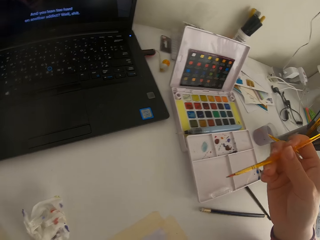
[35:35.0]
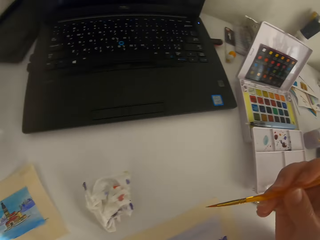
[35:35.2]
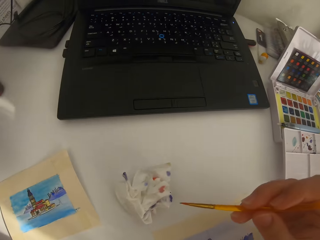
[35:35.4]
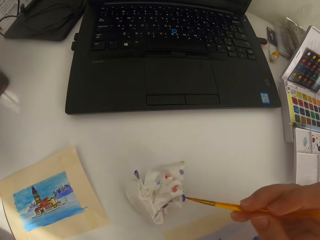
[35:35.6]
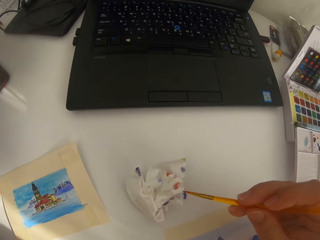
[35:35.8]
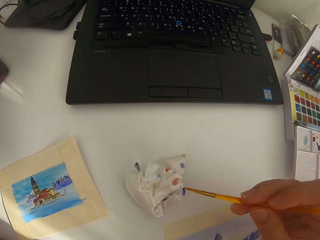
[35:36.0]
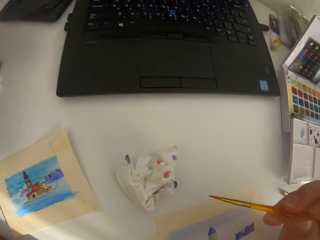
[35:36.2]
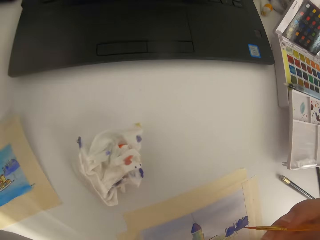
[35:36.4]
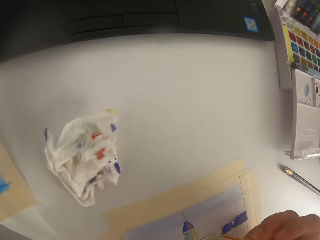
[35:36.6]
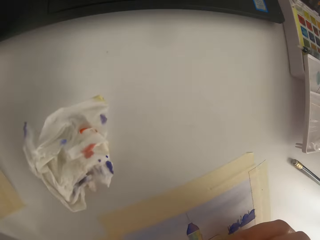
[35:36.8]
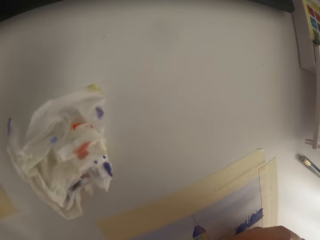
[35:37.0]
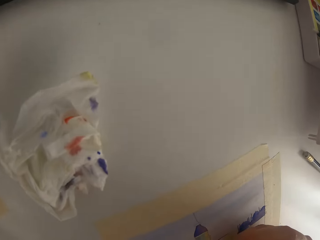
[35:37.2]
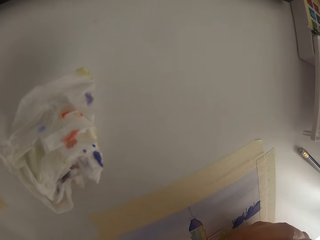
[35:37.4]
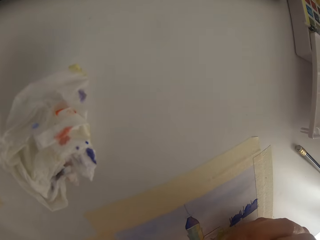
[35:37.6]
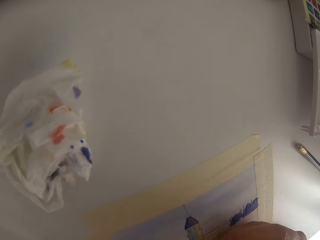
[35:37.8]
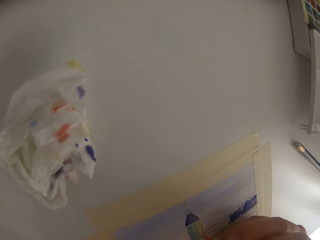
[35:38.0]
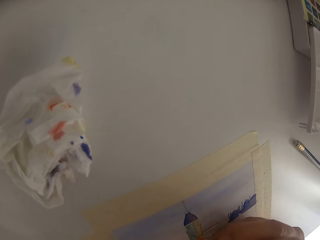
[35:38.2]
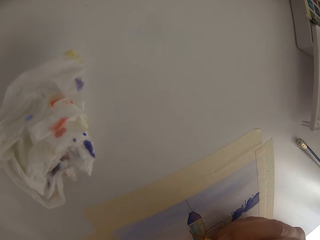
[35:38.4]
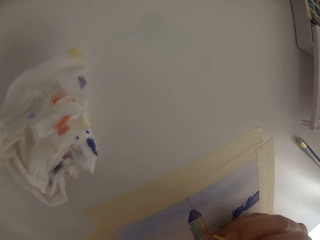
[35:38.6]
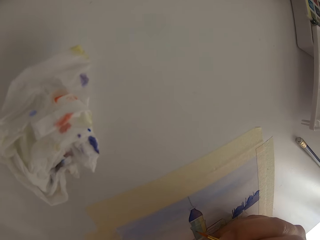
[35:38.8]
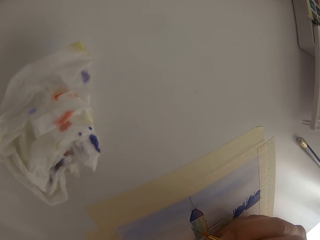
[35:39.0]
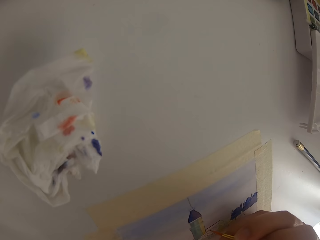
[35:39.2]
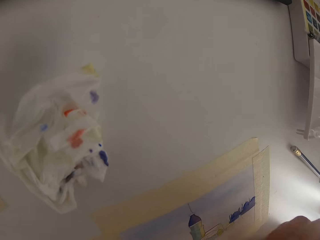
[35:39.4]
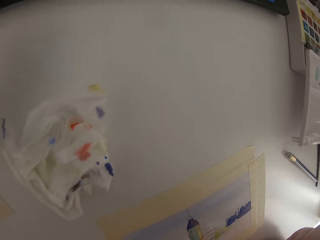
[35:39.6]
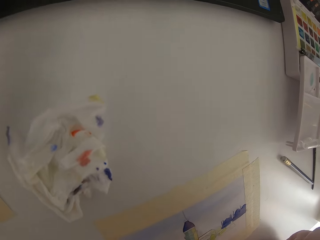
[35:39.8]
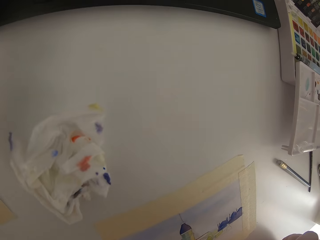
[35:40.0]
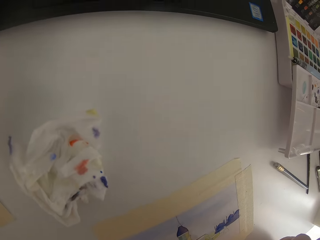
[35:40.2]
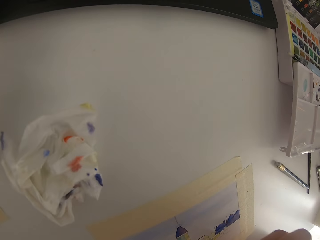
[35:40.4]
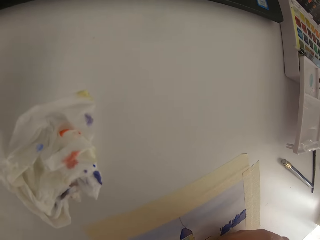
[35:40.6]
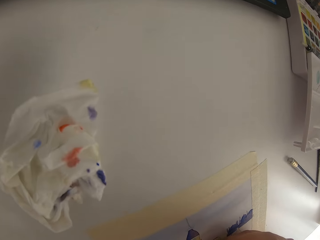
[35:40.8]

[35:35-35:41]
The camera wearer touches the paint brush on the paint palette. They touch the paint brush on the tissue paper.

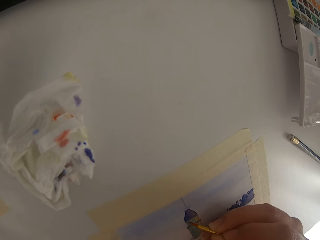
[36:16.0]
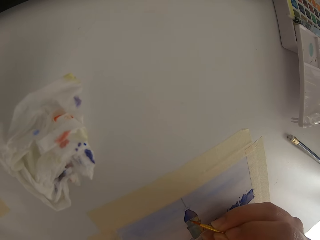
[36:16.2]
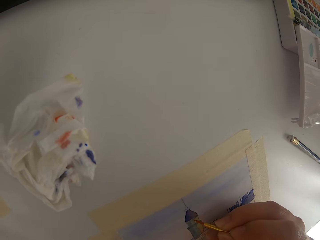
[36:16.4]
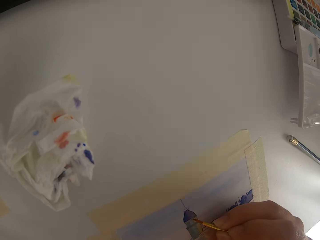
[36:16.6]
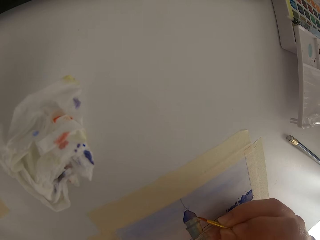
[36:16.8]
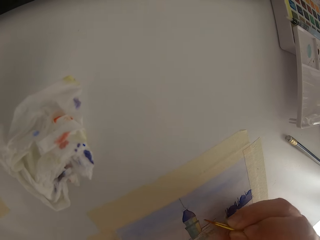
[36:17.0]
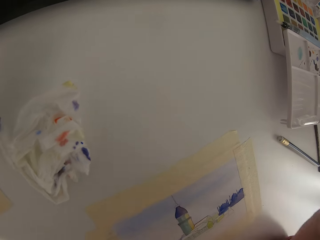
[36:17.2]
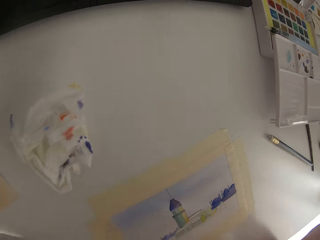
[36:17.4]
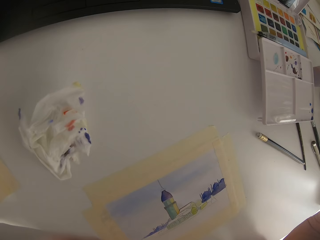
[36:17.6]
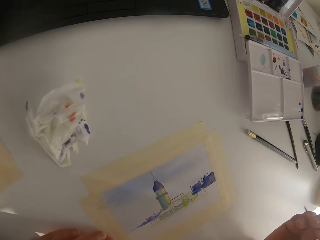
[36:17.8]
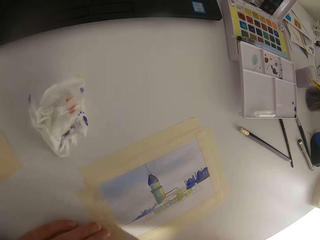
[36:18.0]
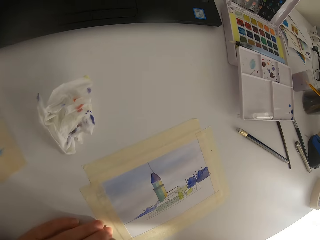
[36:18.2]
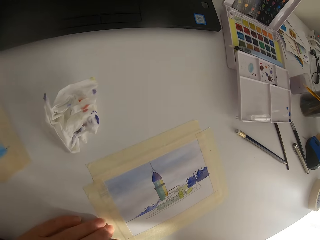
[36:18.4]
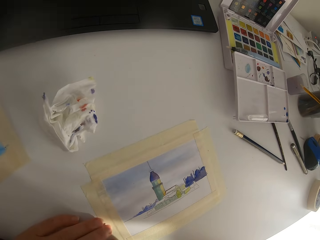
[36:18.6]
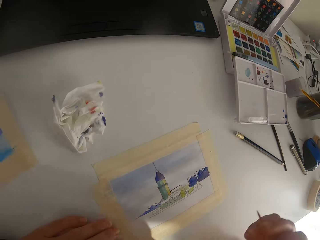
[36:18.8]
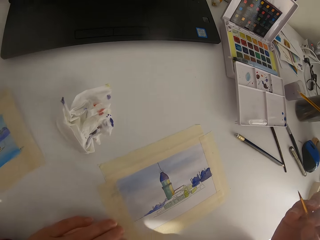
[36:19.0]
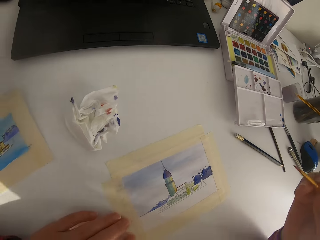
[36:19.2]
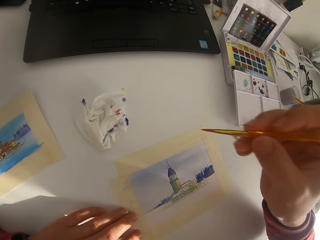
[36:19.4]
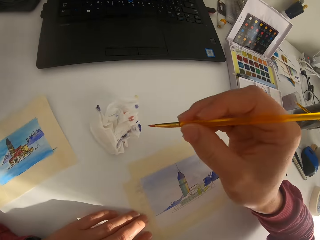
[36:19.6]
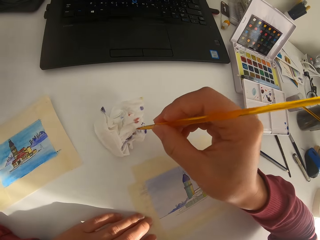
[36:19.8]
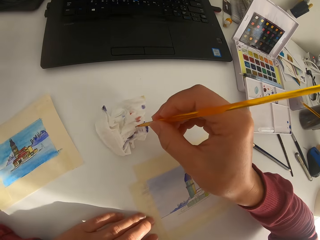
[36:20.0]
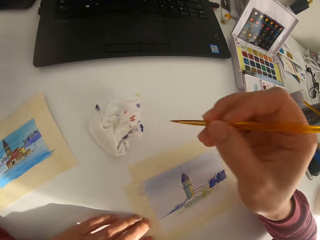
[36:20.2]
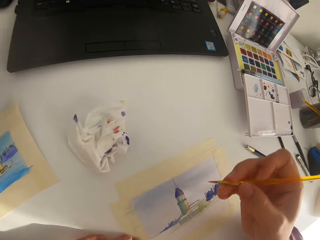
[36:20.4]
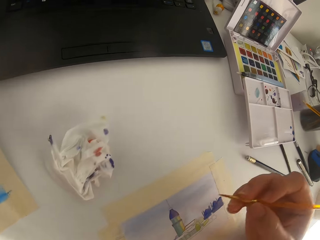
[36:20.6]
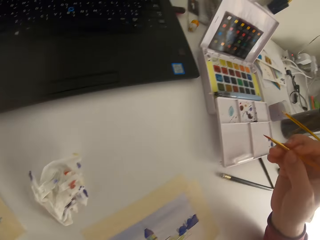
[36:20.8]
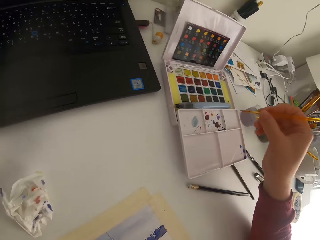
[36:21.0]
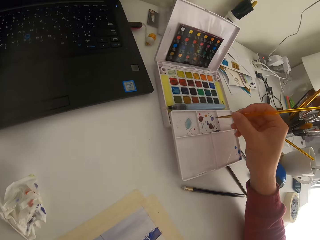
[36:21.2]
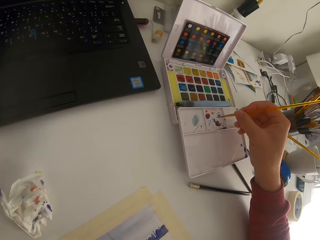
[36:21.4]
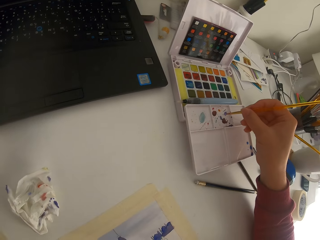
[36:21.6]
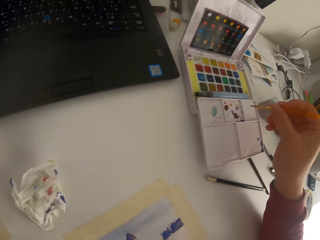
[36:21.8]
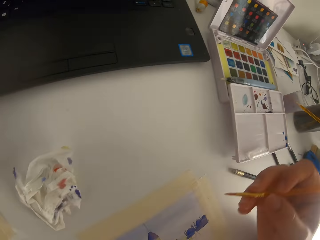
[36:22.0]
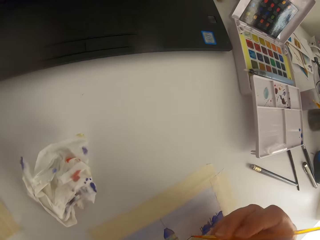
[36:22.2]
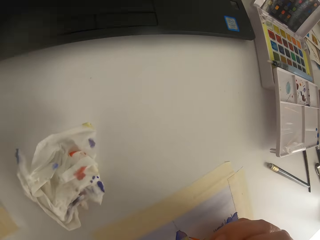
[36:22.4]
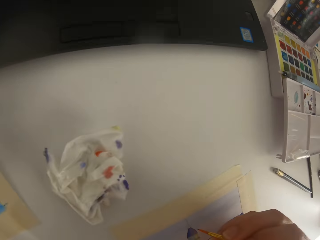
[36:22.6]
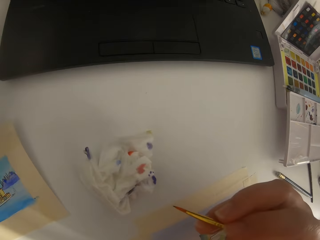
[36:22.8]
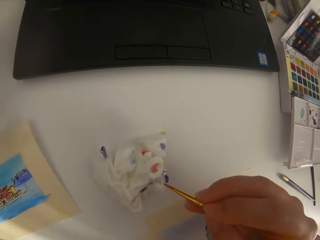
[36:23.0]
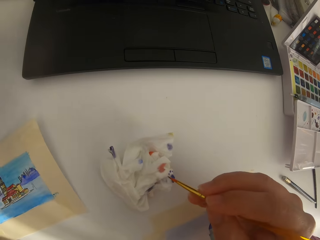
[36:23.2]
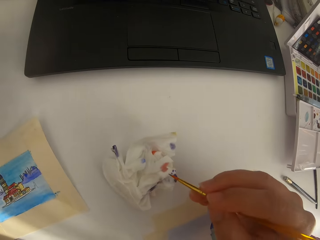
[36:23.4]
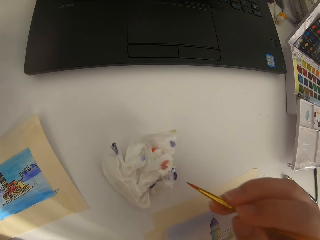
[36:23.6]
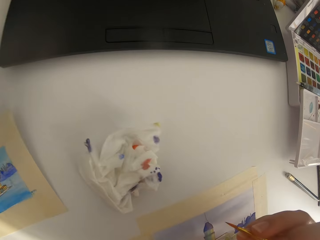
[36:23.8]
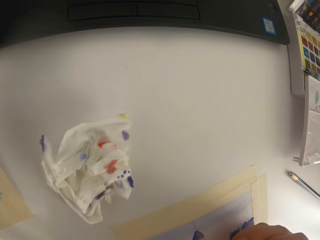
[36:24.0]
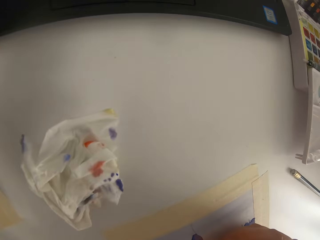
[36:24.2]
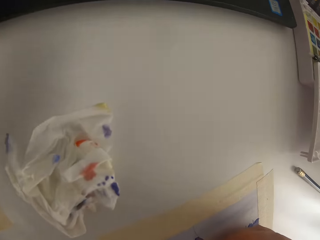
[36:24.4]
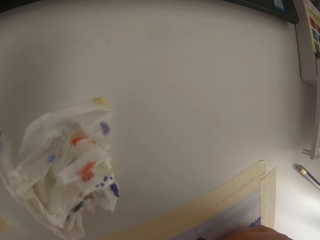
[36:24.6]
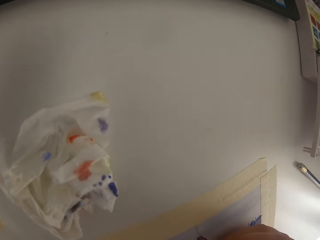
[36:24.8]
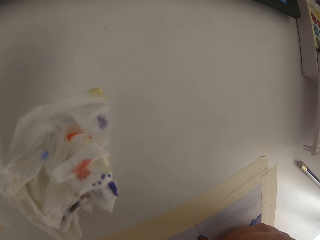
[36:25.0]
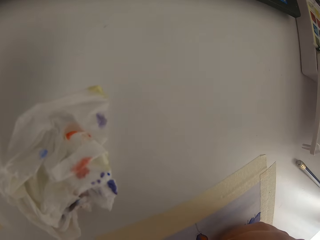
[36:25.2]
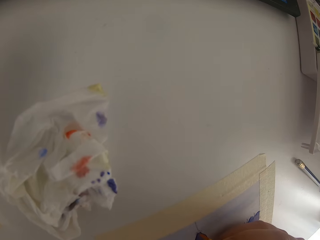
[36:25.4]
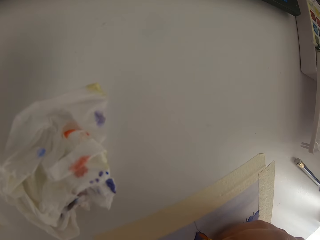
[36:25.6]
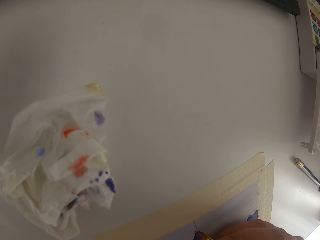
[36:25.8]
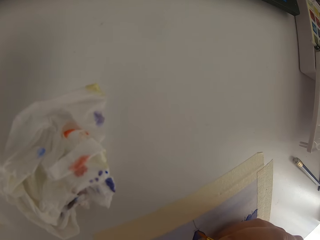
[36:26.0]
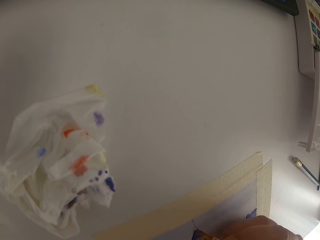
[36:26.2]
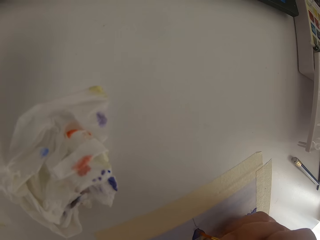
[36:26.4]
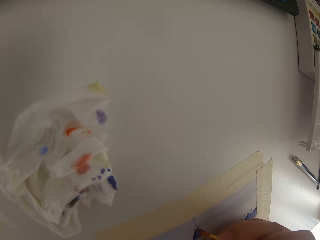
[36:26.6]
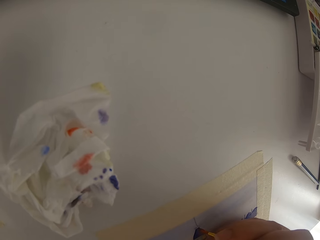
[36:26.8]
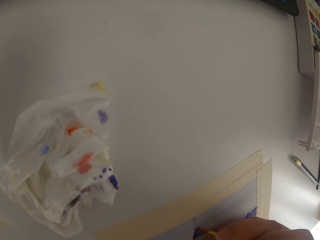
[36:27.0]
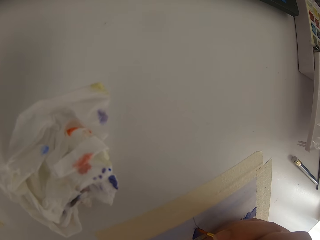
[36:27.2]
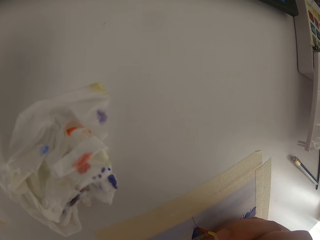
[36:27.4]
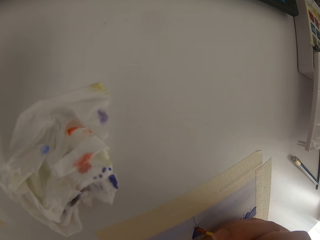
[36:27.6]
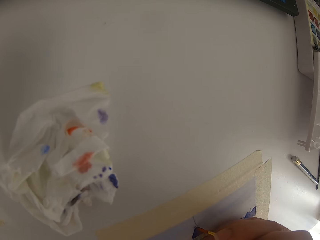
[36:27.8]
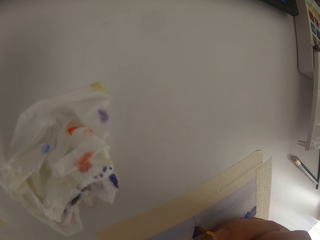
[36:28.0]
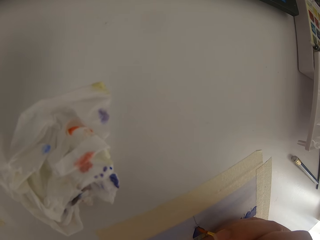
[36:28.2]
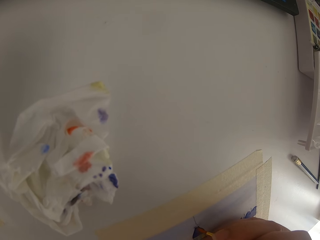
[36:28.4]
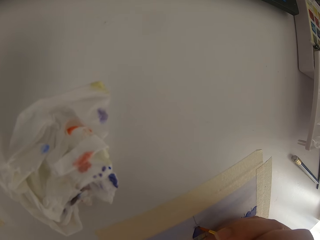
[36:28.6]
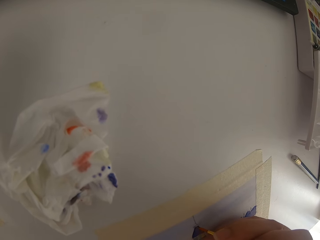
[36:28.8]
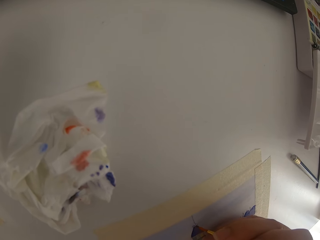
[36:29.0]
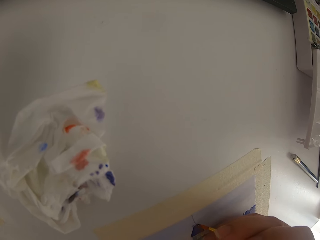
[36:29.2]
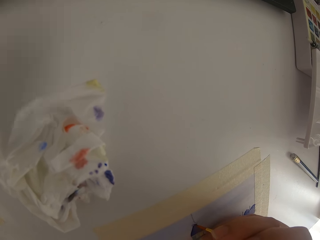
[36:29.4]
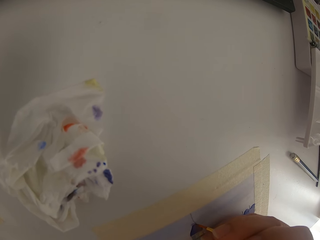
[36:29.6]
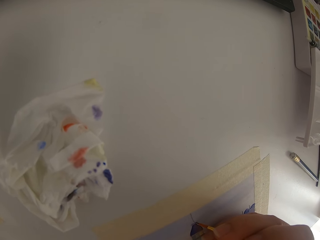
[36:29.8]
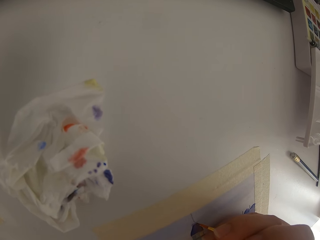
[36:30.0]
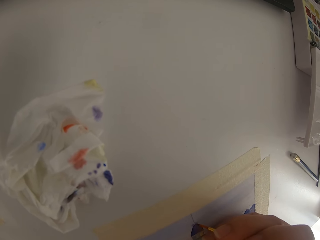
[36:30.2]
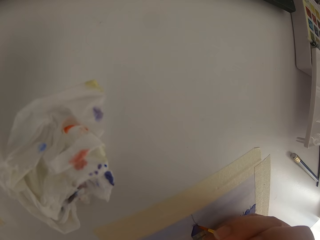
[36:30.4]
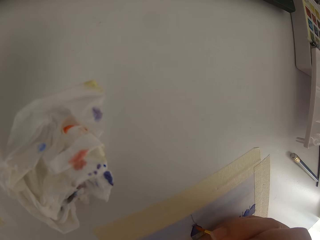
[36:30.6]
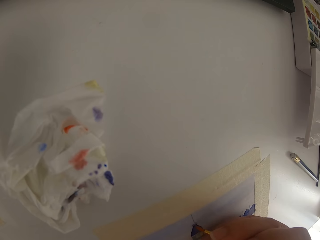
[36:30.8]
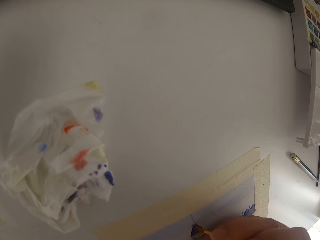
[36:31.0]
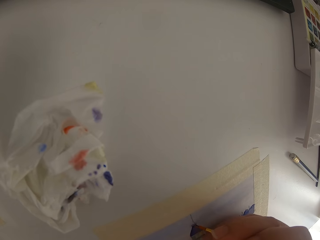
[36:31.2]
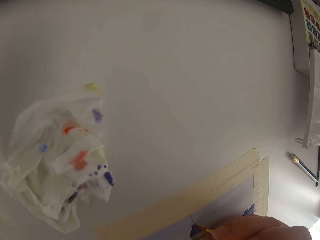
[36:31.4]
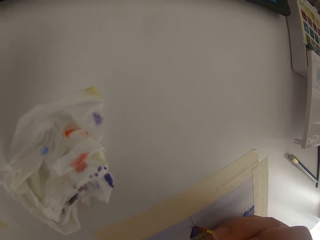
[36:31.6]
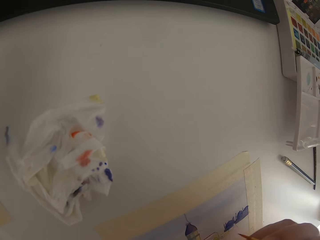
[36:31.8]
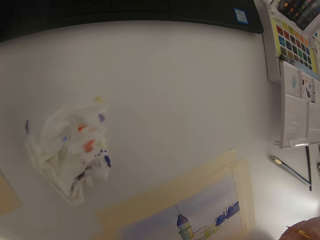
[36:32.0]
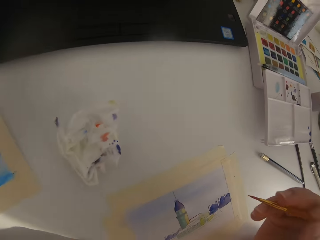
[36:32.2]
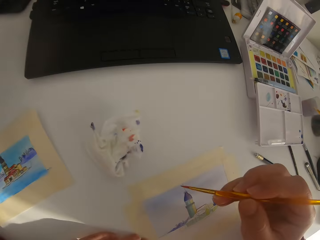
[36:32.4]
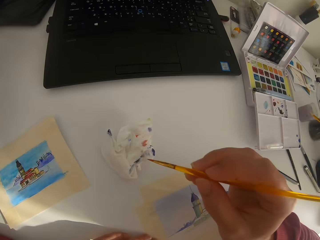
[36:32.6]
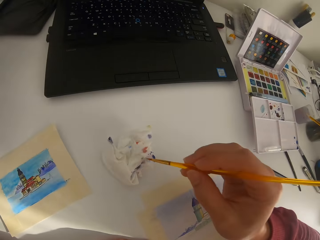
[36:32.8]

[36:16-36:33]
The camera wearer paints on paper. They pause painting. They touch the paint brush on tissue paper. They touch the paint brush on mixed paint on a palette. They touch the paint brush on the tissue paper. They are watching their laptop. They paint on the paper.
